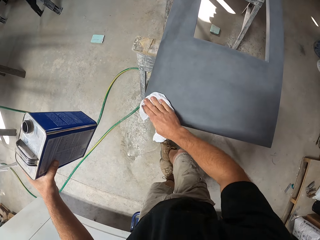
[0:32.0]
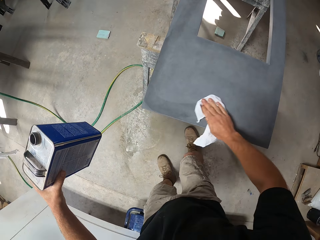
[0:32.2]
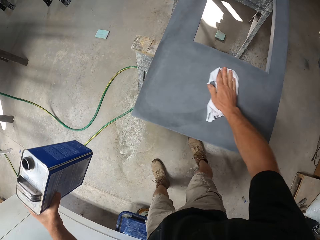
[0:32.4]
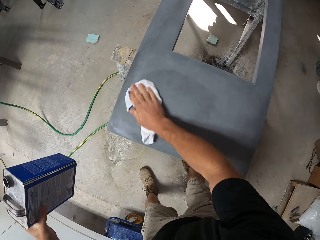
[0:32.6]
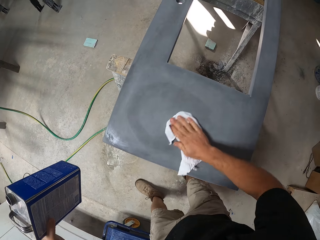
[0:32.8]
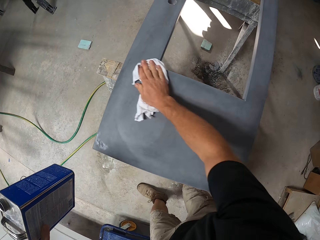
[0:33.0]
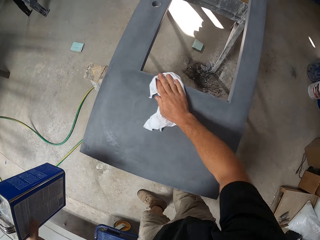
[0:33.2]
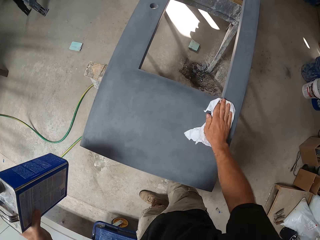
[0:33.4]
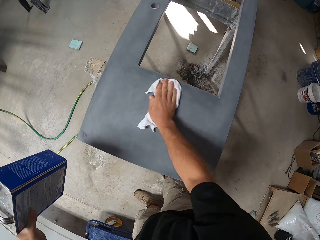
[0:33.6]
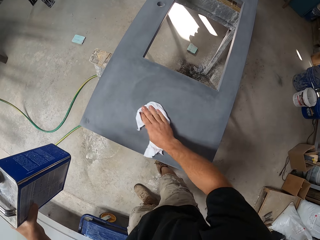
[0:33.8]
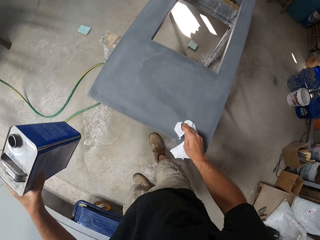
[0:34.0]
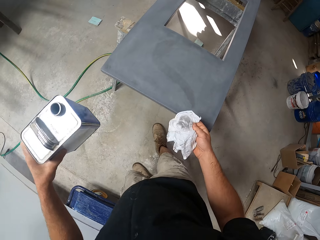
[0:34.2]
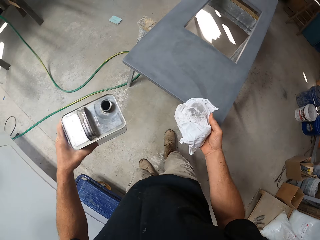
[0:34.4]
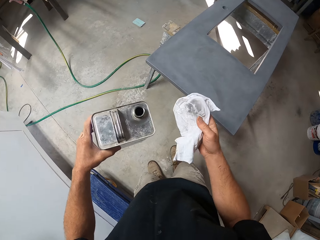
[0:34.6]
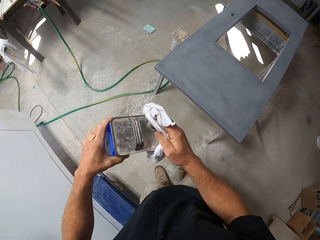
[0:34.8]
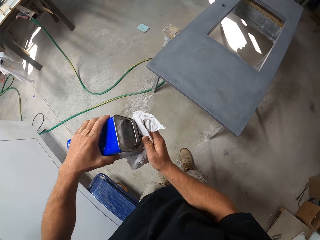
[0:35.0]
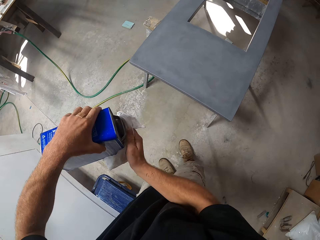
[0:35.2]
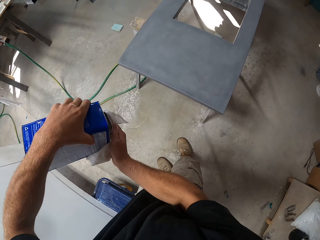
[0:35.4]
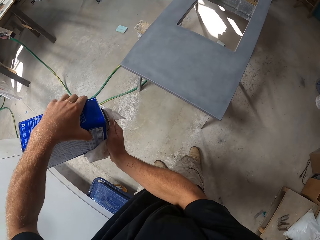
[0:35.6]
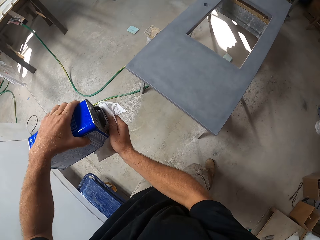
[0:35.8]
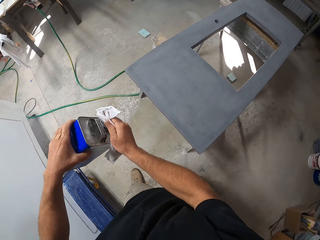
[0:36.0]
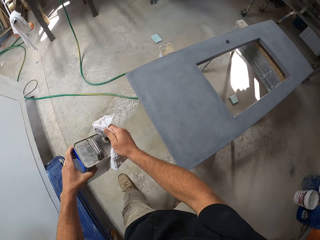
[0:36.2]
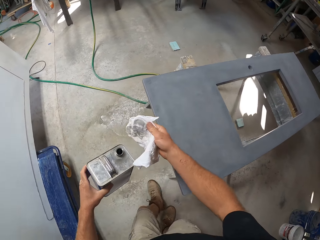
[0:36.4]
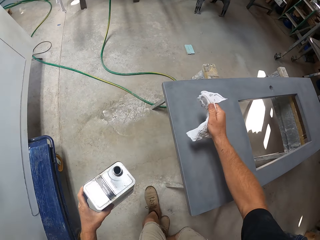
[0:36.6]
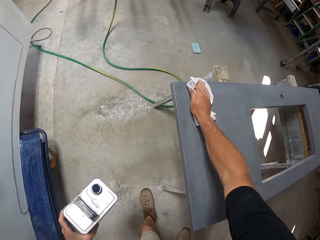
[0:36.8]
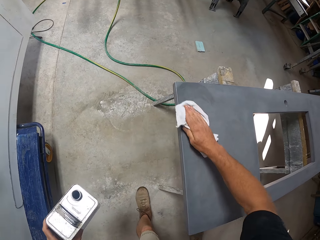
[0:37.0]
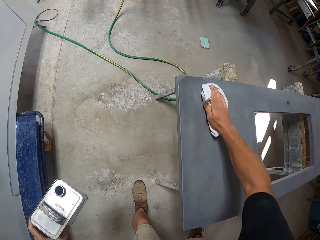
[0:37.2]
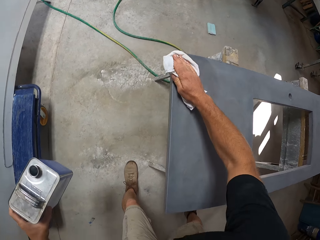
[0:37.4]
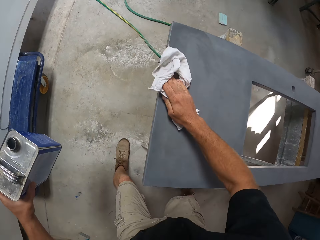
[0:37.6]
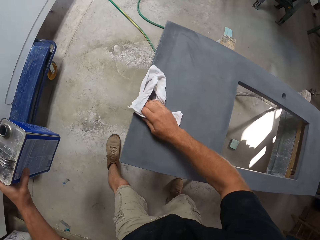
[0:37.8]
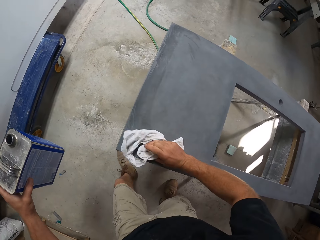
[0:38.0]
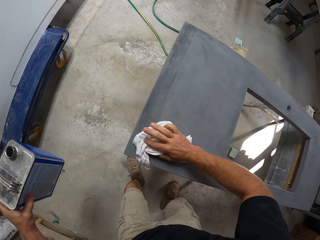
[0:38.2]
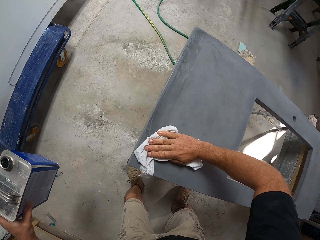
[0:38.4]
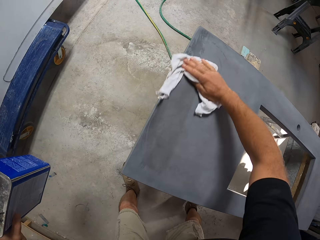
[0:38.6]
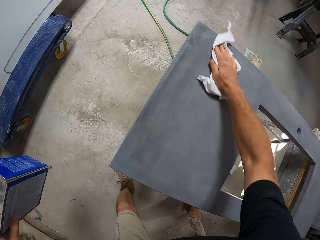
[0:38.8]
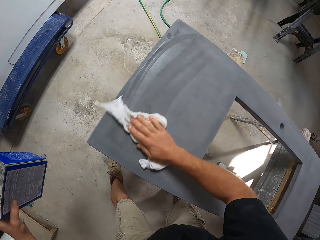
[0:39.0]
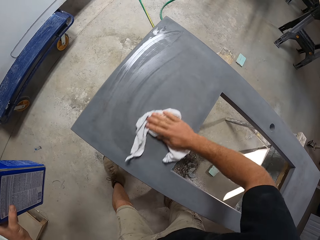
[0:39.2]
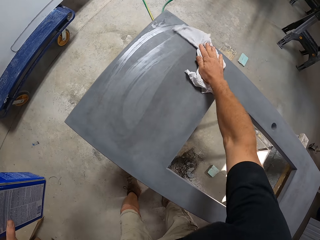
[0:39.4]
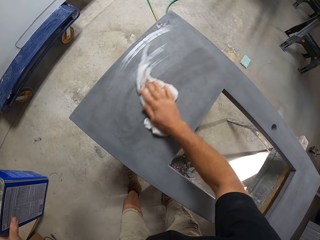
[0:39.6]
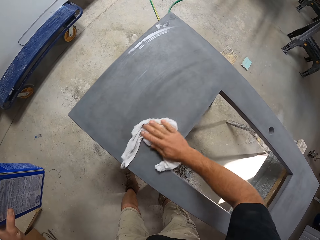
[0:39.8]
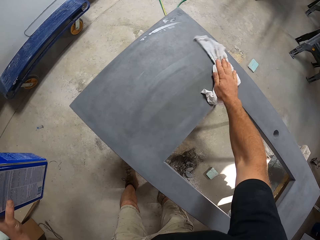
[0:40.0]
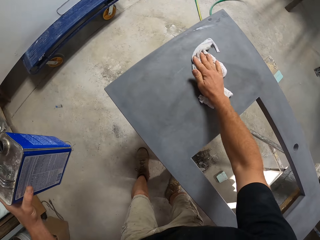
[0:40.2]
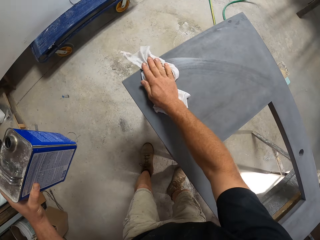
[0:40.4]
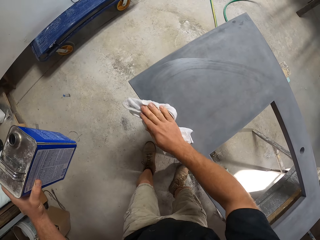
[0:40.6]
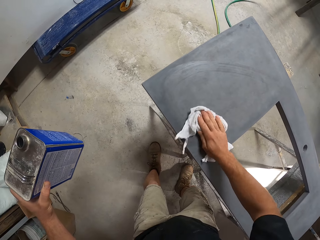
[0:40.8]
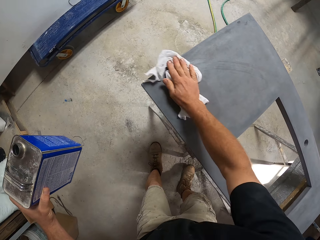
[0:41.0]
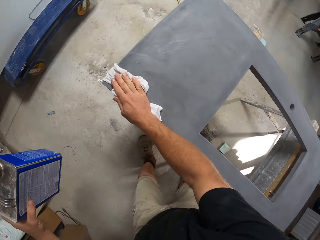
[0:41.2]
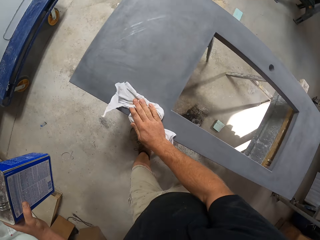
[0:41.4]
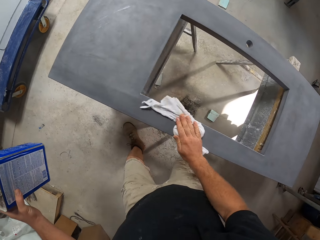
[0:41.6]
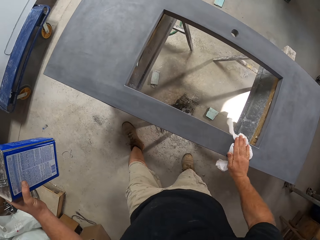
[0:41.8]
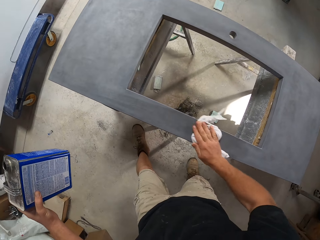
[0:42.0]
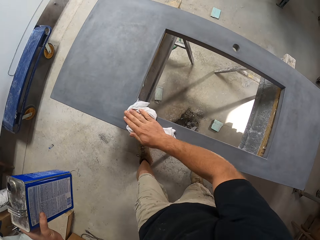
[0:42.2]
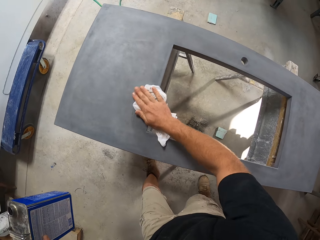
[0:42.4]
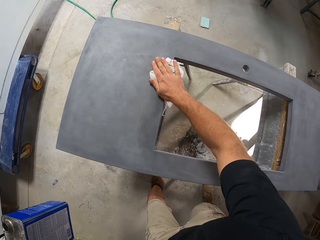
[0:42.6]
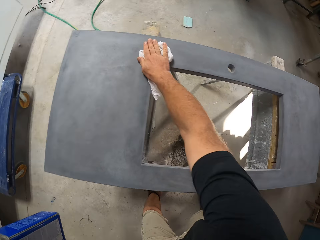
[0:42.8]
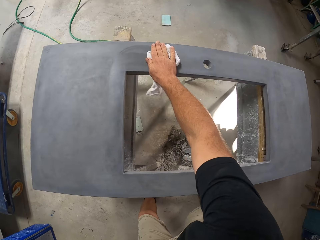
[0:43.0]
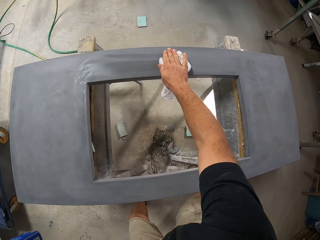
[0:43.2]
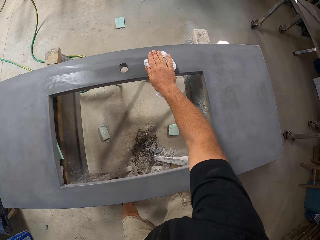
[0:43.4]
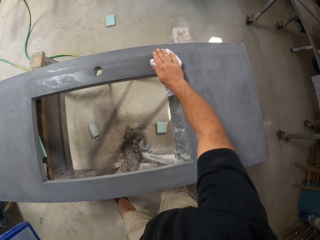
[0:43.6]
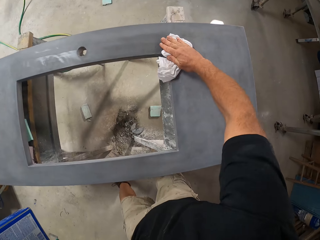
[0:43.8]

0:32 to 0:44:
The camera wearer pours the paint thinner on the cloth. They wipe the table with the cloth with thinner.

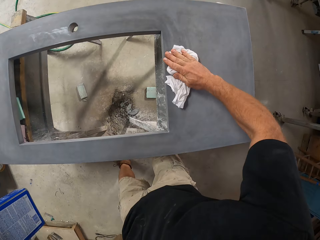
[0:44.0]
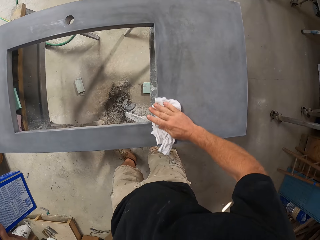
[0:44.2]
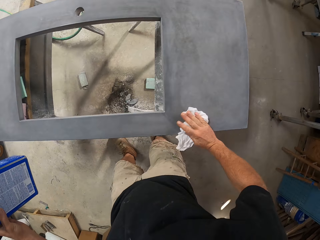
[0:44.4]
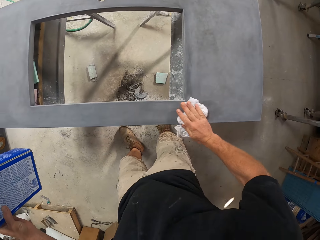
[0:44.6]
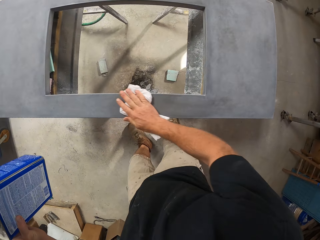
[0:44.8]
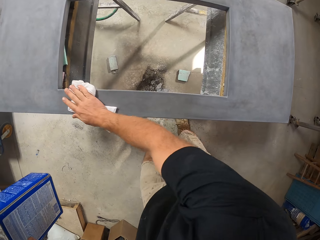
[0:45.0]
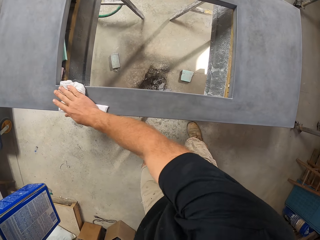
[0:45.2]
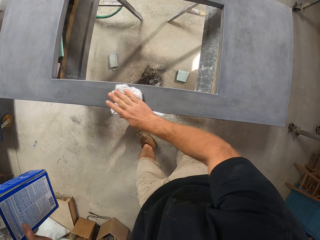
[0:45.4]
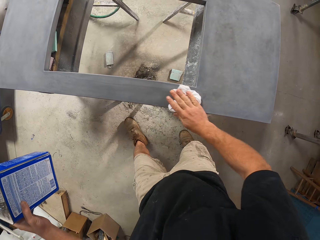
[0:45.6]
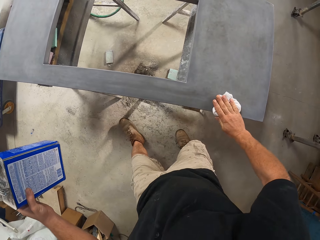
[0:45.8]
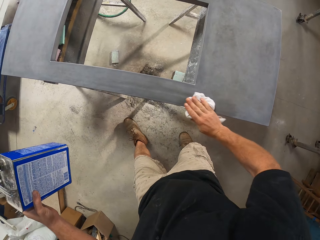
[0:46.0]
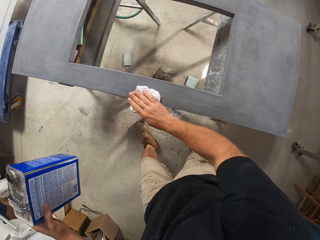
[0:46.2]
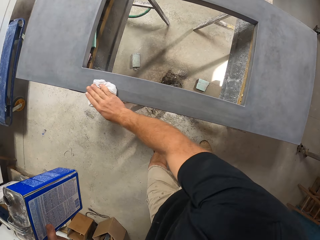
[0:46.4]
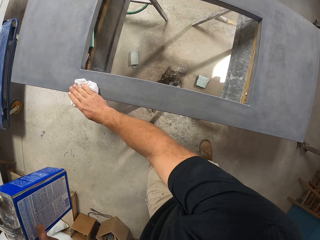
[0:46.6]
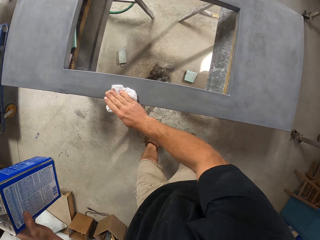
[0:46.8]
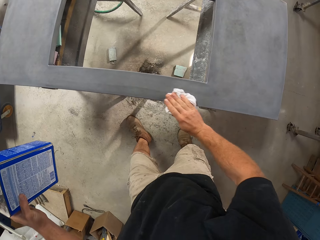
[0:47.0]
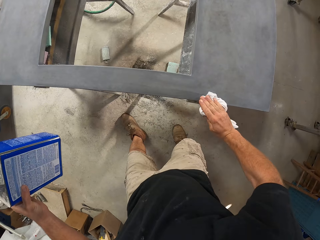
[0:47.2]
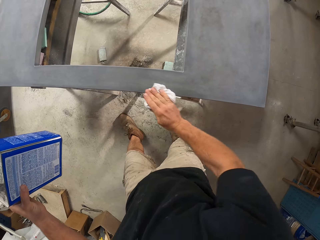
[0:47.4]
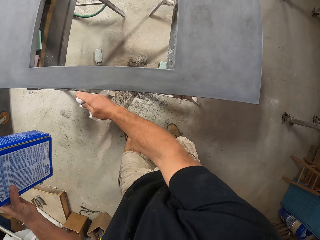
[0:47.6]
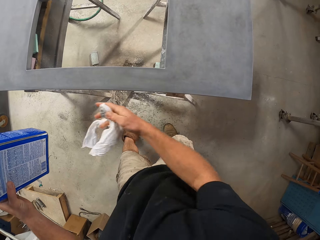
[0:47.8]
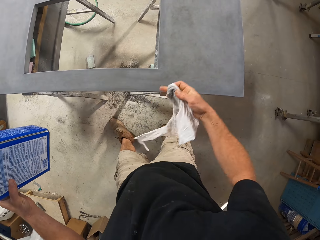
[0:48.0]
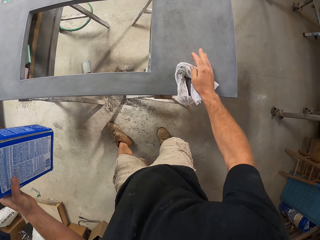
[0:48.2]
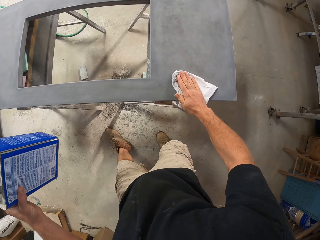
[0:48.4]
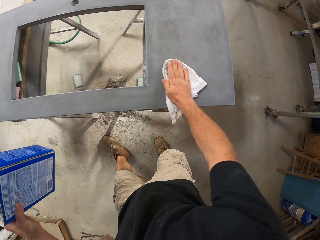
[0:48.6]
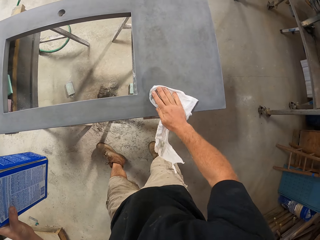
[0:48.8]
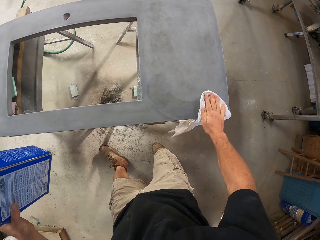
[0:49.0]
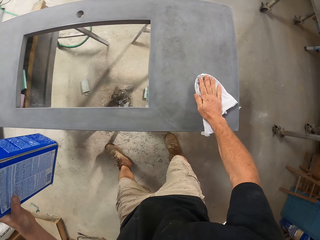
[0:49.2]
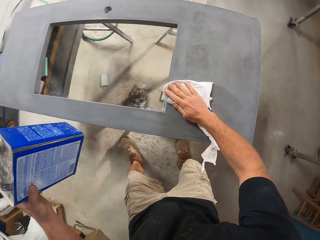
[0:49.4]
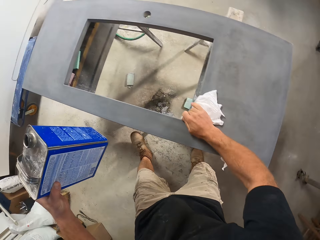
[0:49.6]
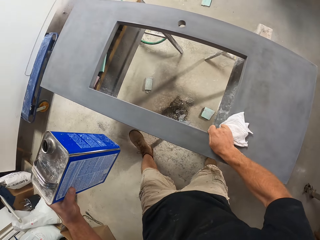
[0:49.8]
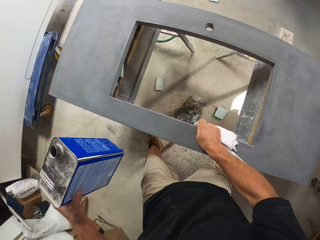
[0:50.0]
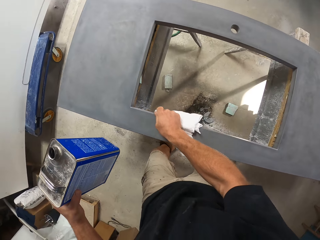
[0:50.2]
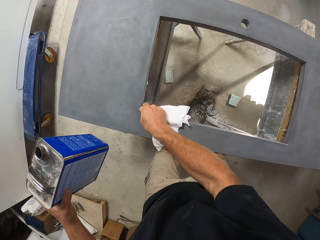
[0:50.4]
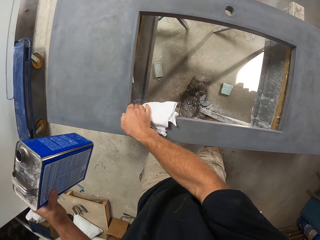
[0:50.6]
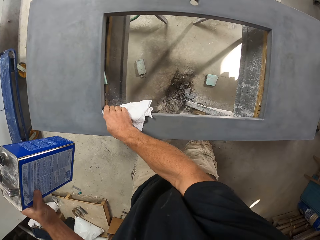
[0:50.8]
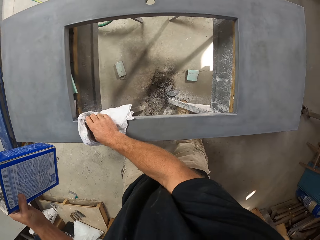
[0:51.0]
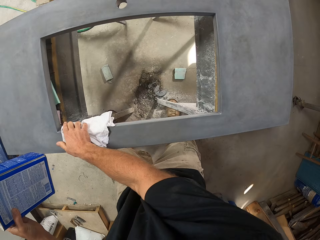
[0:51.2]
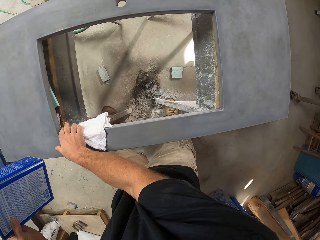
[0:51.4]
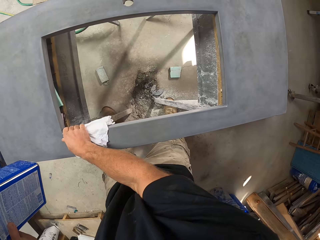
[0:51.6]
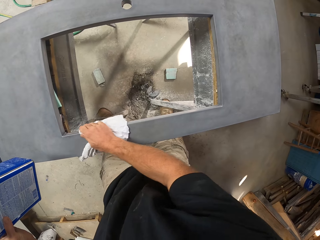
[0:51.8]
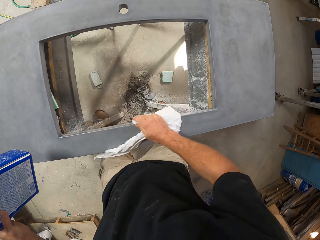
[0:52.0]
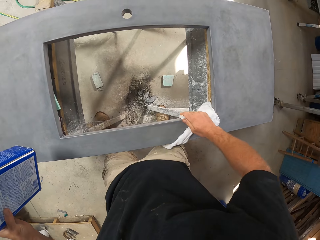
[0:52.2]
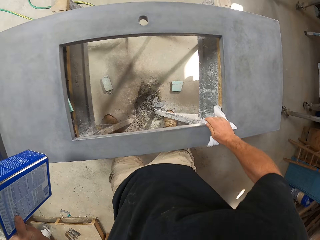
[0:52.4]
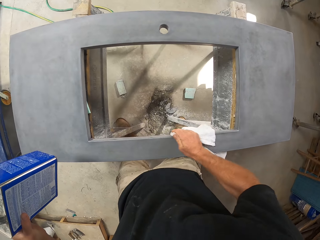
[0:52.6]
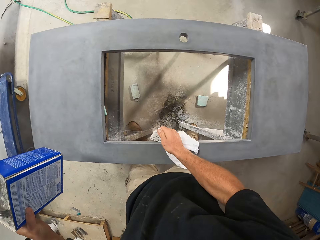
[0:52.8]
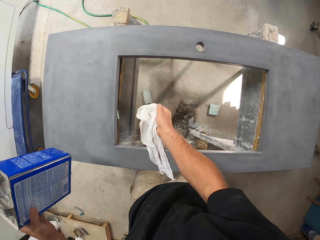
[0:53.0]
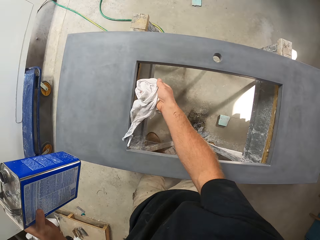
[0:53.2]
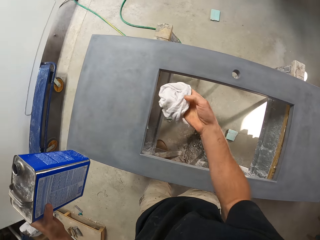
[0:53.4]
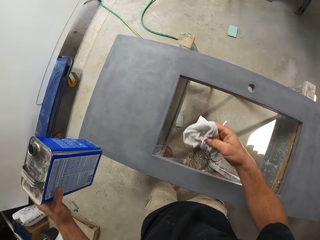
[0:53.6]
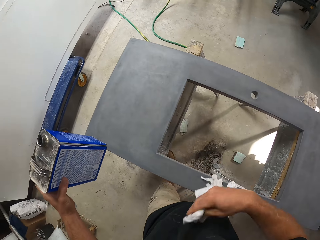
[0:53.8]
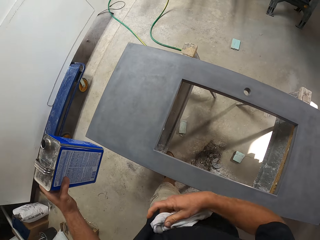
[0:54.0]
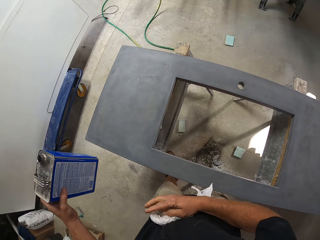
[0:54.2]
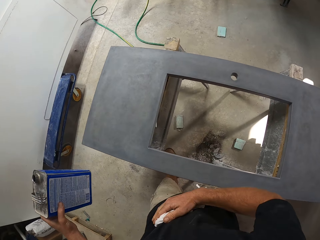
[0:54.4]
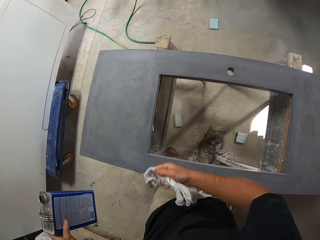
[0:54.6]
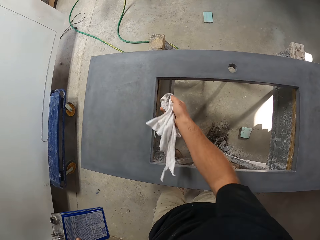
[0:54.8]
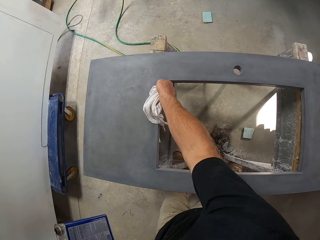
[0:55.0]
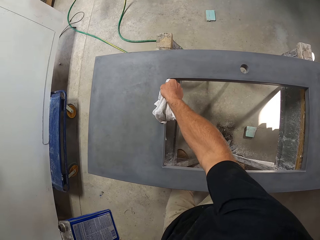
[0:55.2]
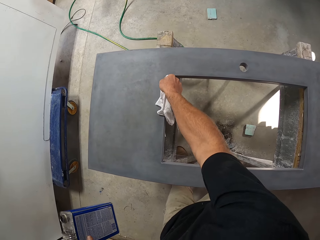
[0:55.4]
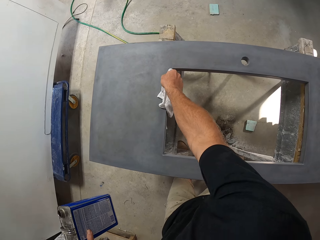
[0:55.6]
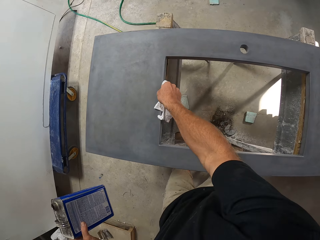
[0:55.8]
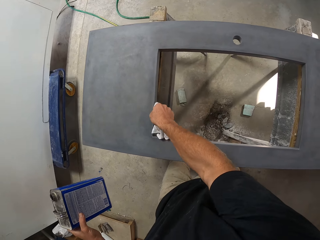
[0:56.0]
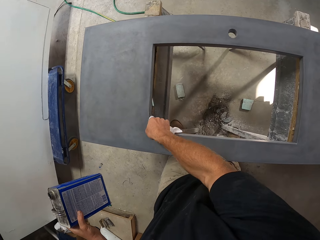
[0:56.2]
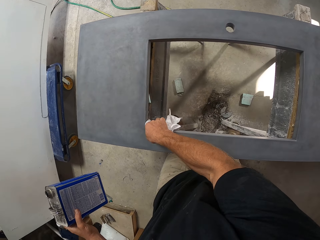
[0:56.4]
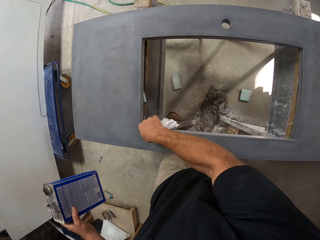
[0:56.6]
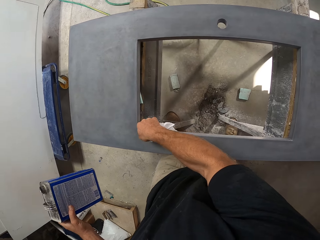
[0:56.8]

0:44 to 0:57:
The camera wearer folds the cloth in his hand on his body. He wipes the table with the cloth with thinner.
